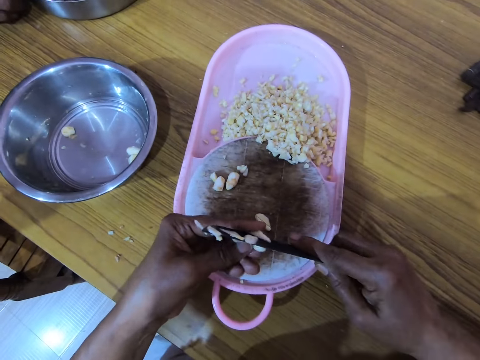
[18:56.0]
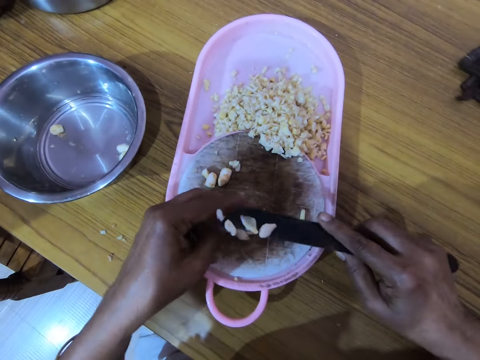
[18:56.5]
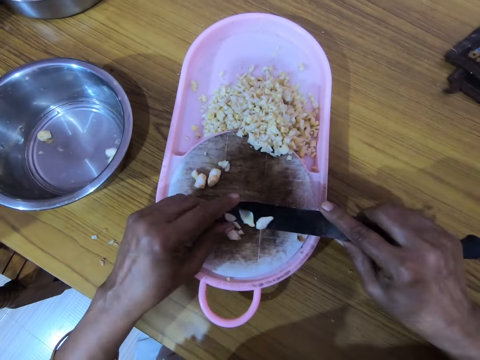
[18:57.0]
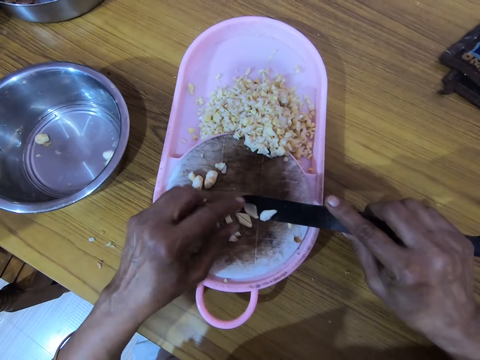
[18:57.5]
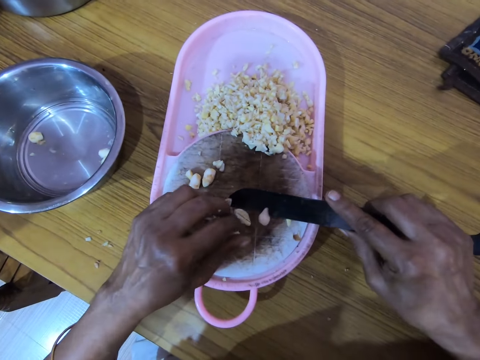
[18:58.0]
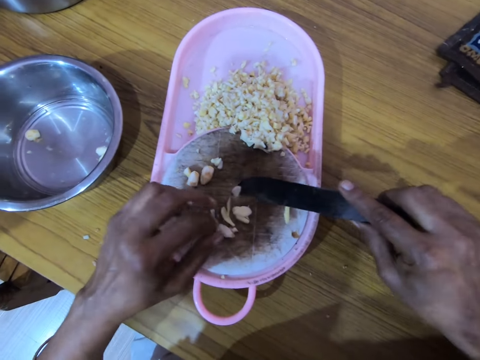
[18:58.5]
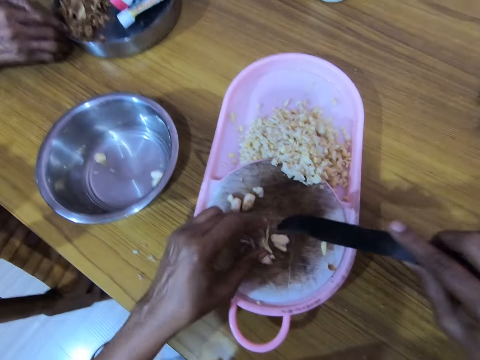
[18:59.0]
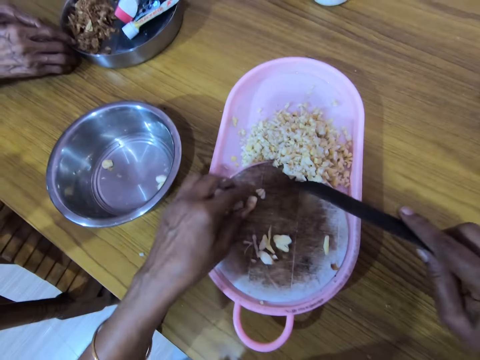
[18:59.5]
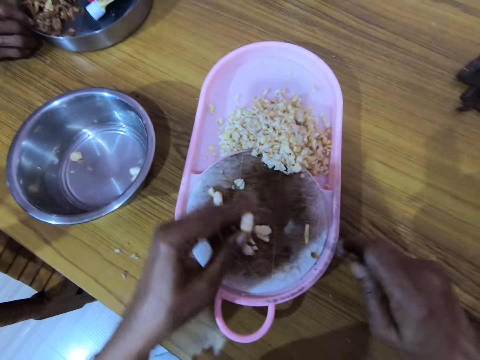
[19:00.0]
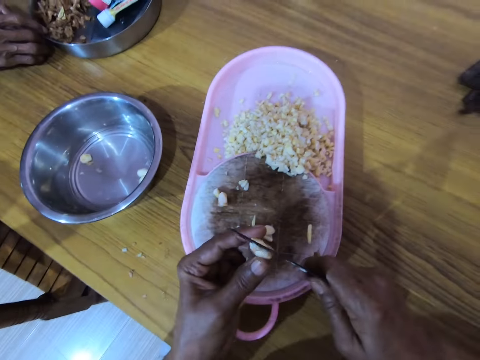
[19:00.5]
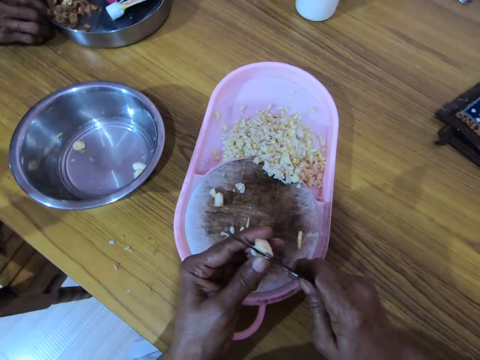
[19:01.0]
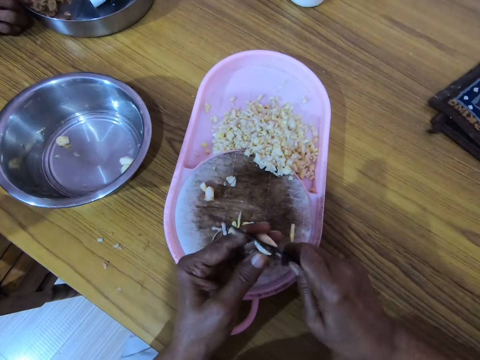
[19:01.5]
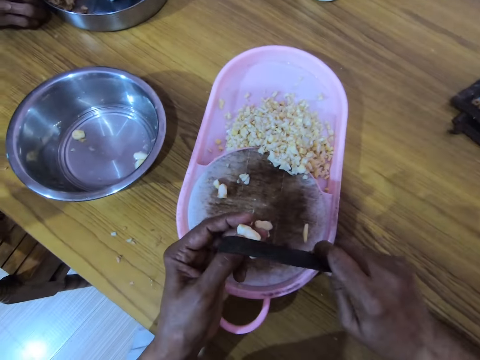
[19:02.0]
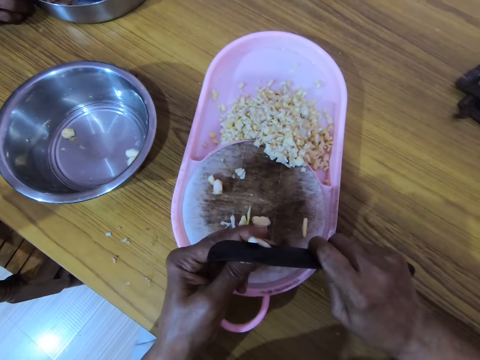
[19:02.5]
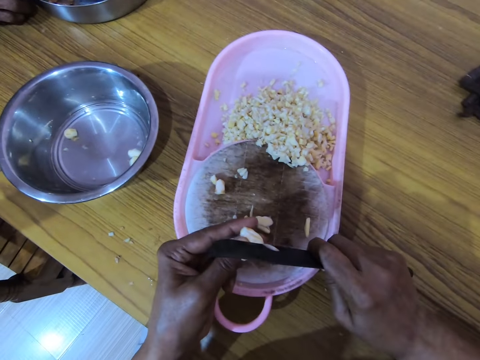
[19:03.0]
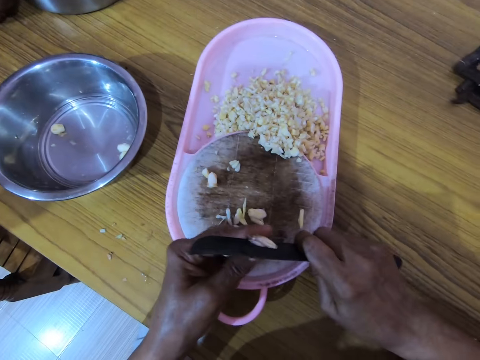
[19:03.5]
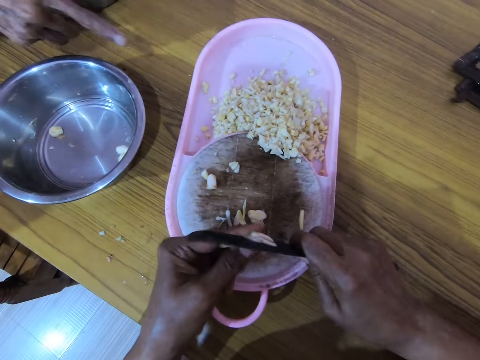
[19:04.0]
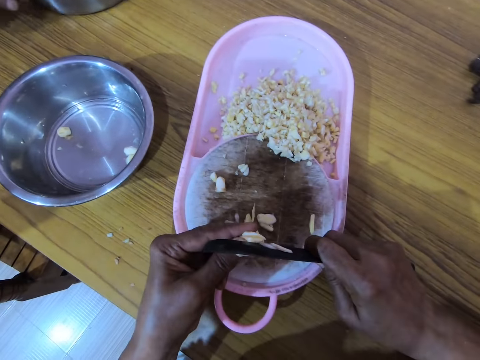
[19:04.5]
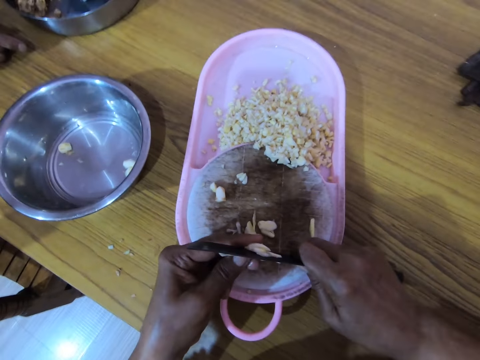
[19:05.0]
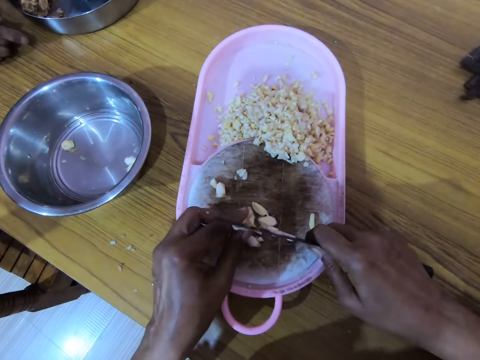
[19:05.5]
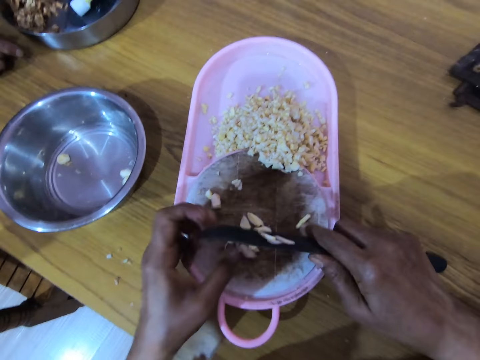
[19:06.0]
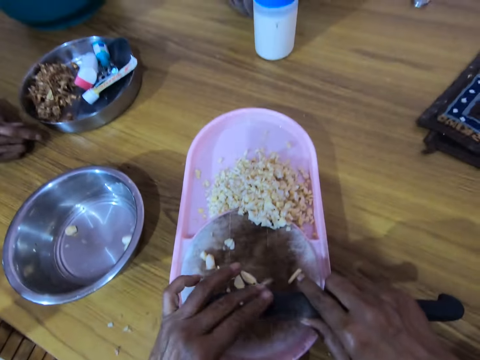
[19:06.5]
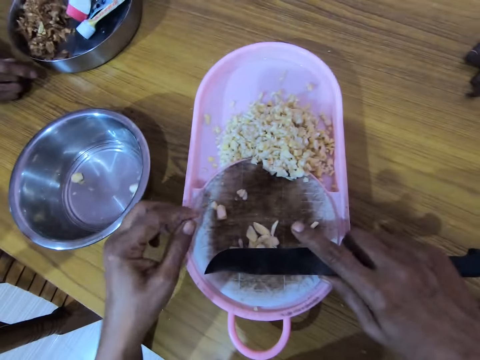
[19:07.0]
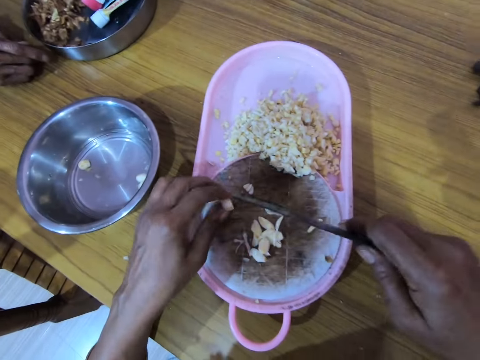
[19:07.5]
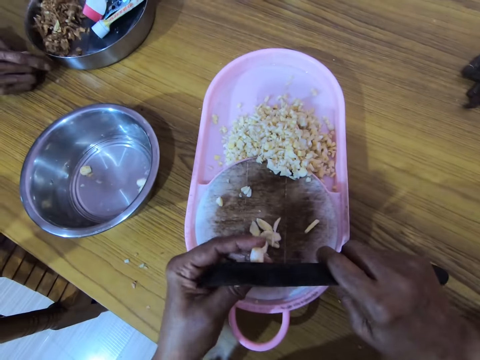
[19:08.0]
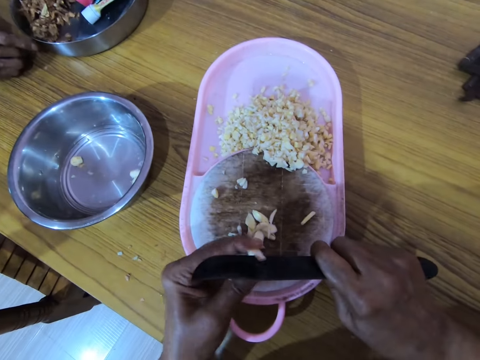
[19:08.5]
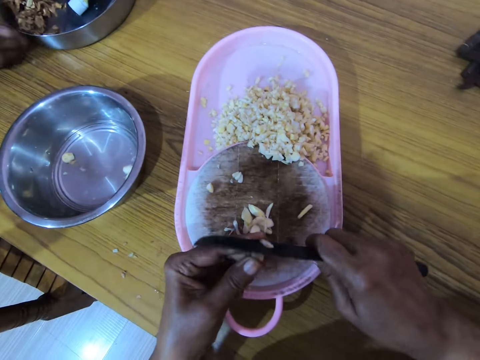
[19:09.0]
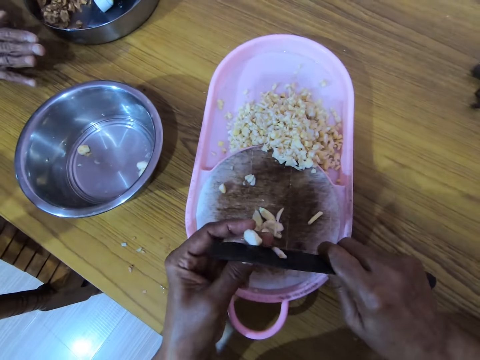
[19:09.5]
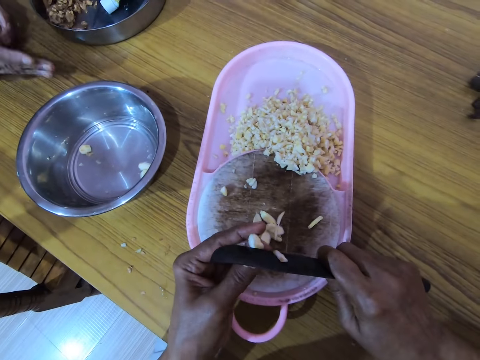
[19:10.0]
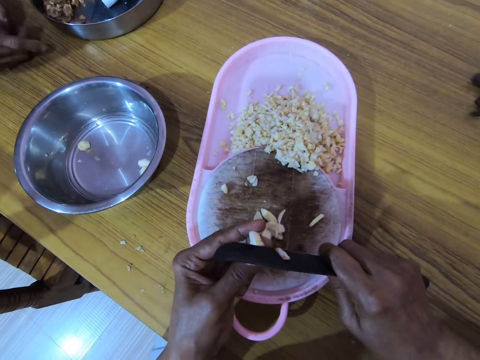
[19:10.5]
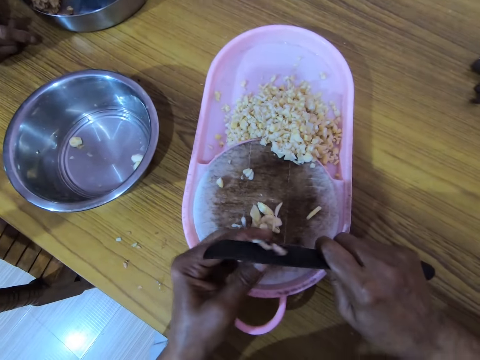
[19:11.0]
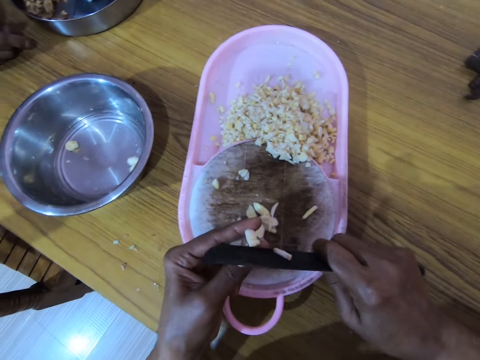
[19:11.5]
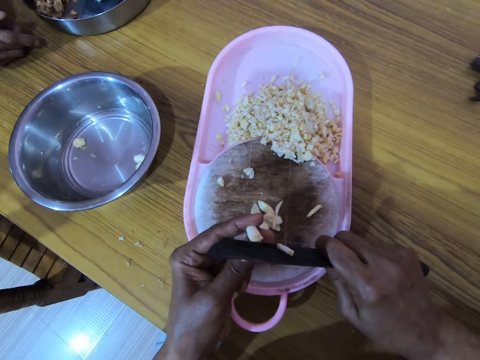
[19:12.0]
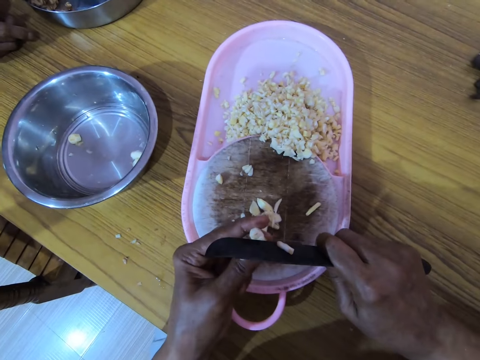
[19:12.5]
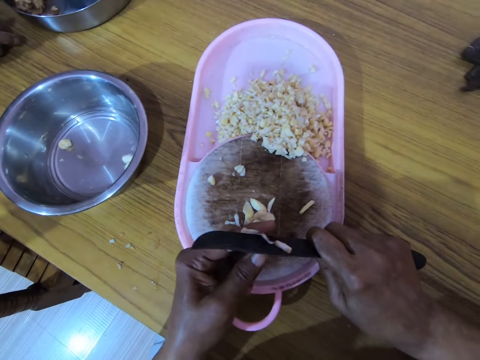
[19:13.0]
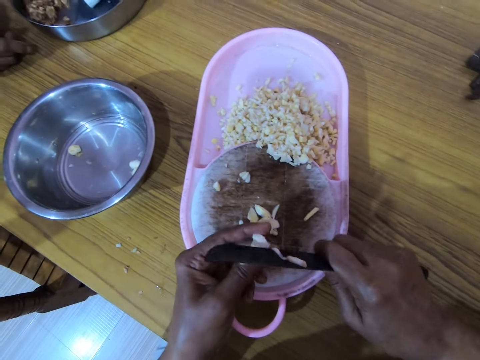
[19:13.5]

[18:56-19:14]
The camera wearer cuts the garlic. They drop the garlic. They move their hand up. They wipe the garlic from the knife. They move their hand down. They pick the garlic up. They cut the garlic with the knife. A woman points her finger. The camera wearer drops the garlic down. They move their hand up. They wipe the garlic from the knife. They move their hand down. They pick the garlic up. They cut the garlic with the knife. The woman signs.

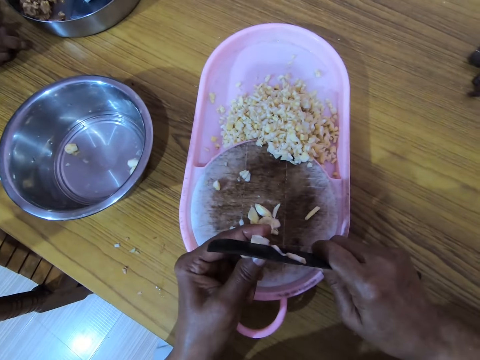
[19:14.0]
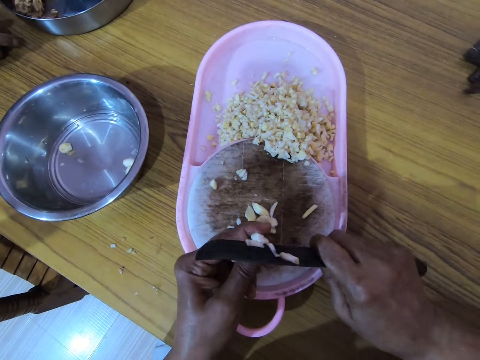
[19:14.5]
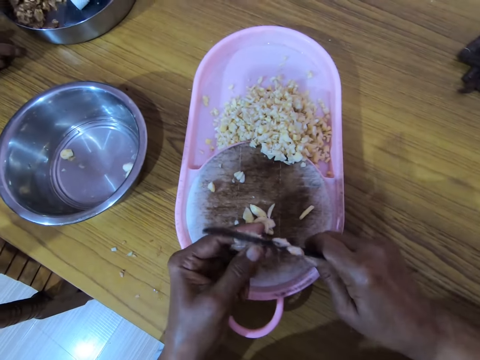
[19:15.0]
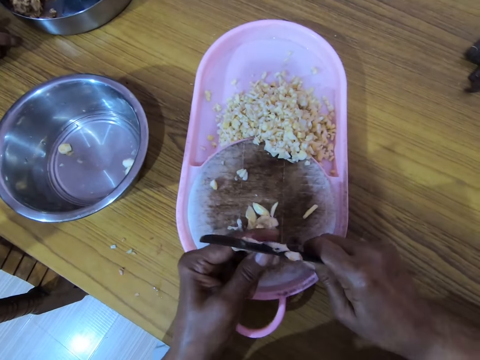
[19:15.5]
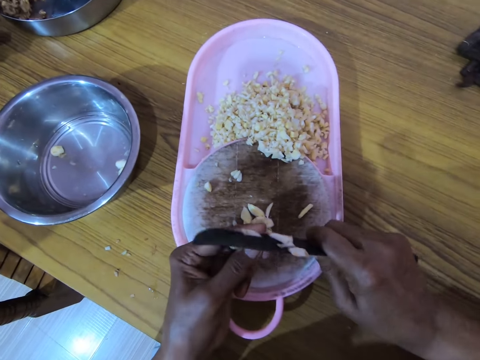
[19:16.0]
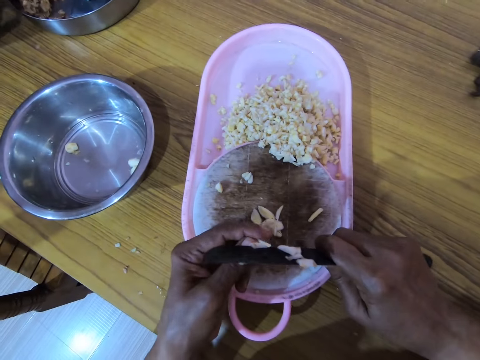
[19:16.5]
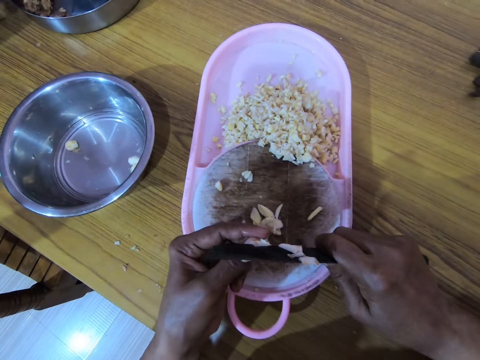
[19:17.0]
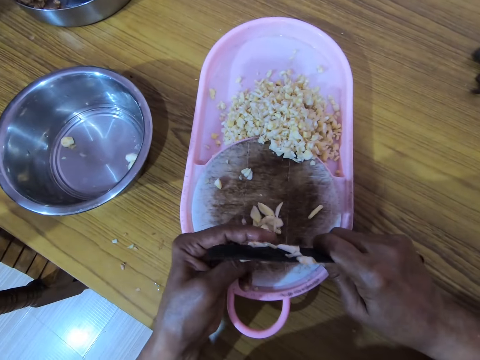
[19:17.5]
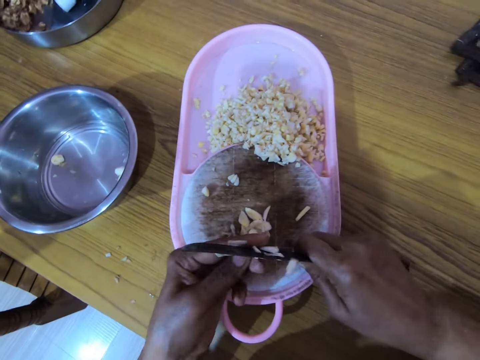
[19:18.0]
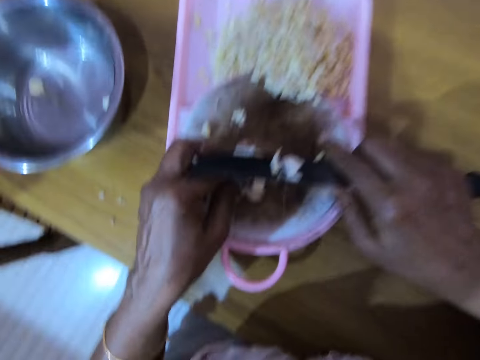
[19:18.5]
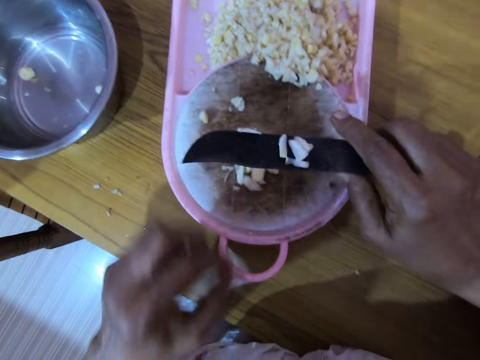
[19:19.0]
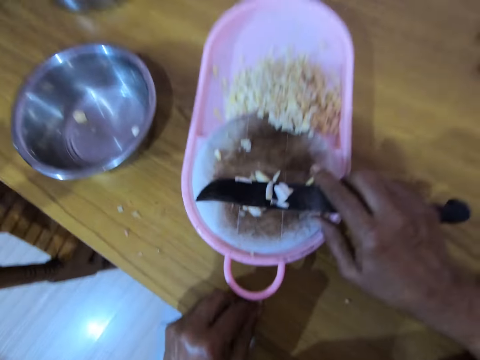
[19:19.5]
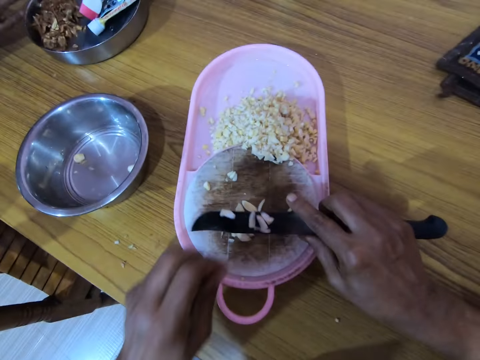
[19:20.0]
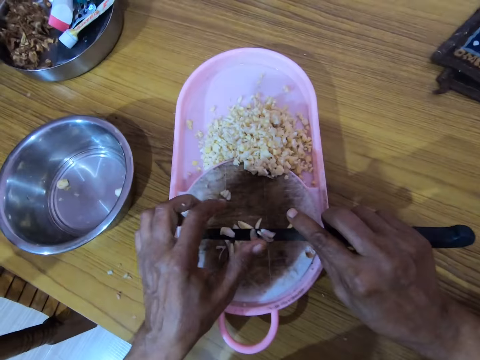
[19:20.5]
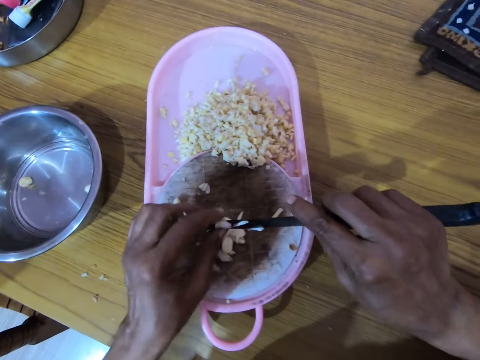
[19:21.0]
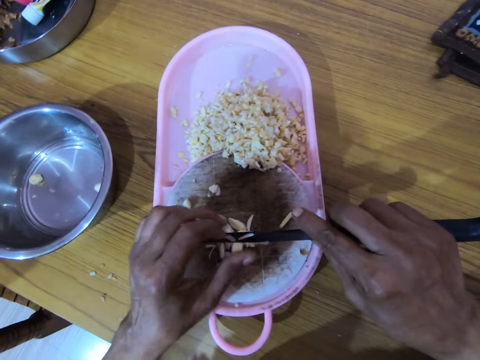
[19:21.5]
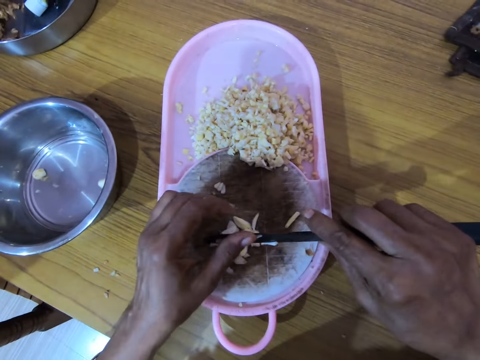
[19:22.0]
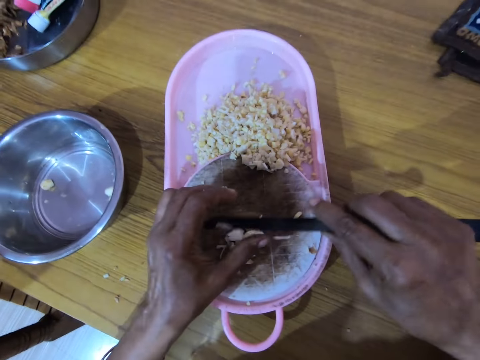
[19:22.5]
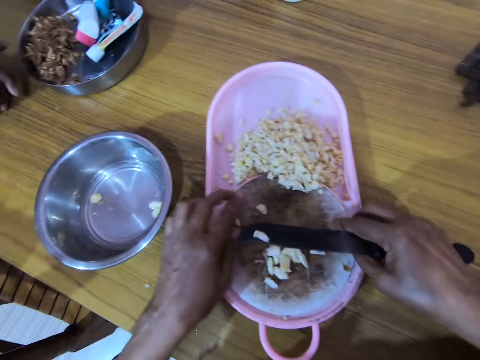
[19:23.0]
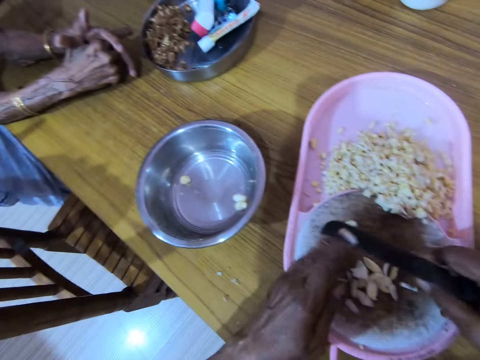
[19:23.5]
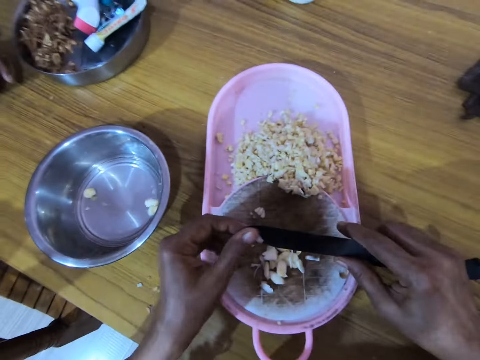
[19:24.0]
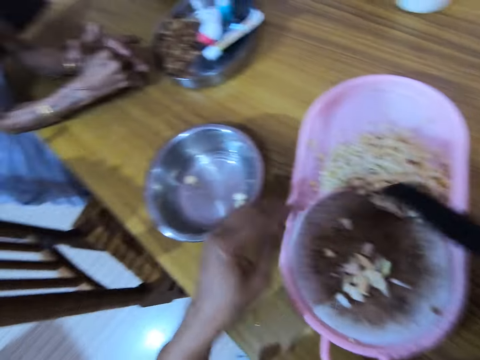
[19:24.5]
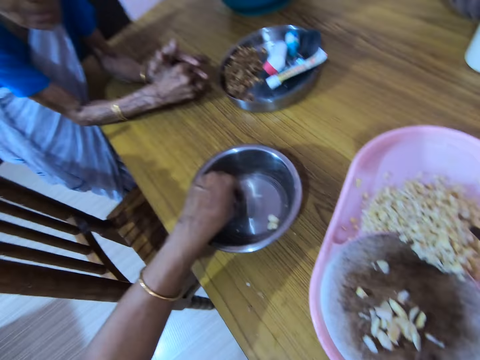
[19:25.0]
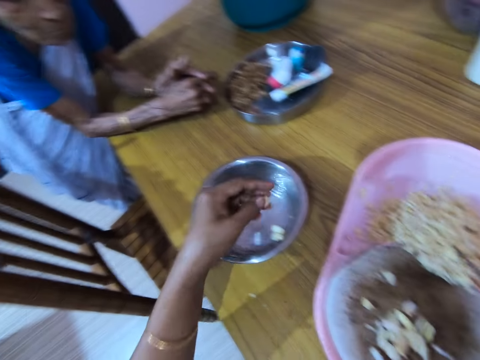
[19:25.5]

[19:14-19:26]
The camera wearer moves their hand down. They move their hand on the table. They pick the garlic up. They place the garlic on the chopping dish. They move their hand up. They wipe the garlic on the knife. They move the knife down. They push the garlic. They move their hand up. They wipe the garlic from the knife. They move their hand down. They pick up the garlic.
